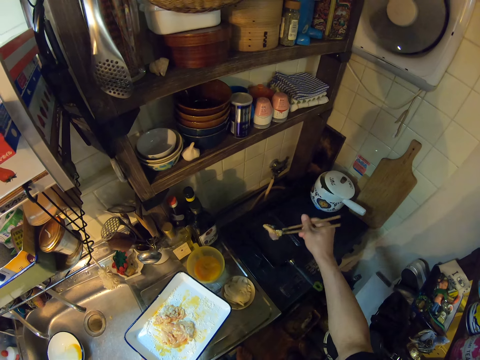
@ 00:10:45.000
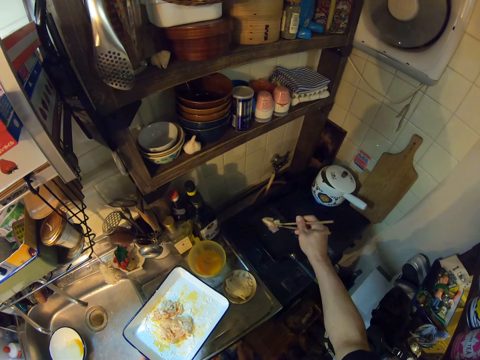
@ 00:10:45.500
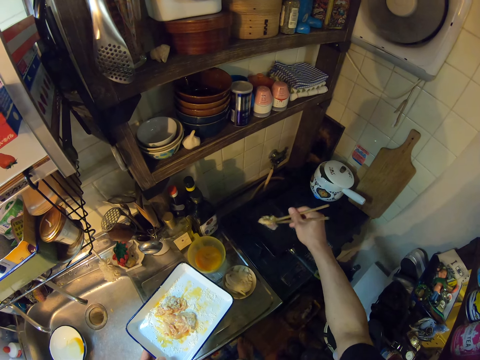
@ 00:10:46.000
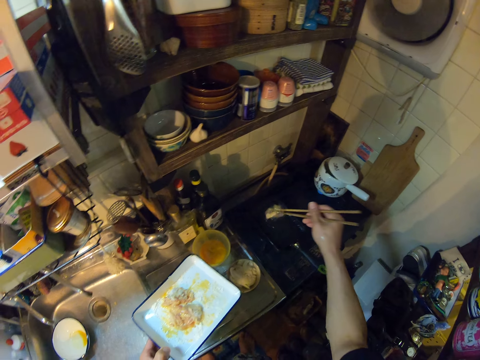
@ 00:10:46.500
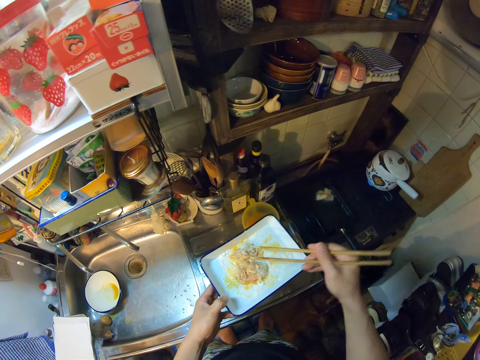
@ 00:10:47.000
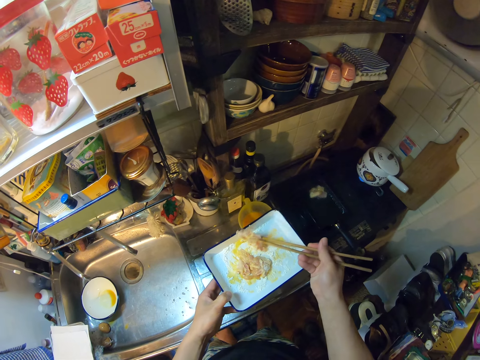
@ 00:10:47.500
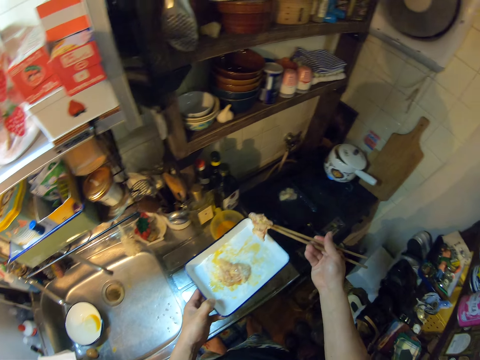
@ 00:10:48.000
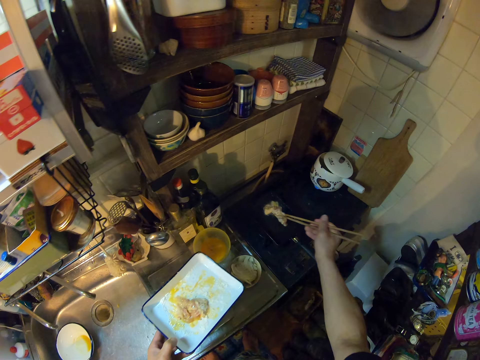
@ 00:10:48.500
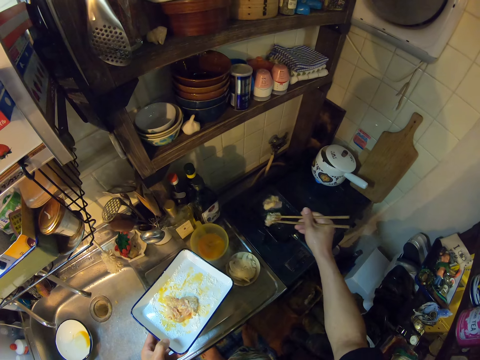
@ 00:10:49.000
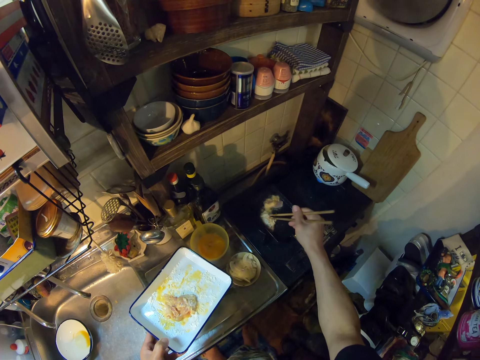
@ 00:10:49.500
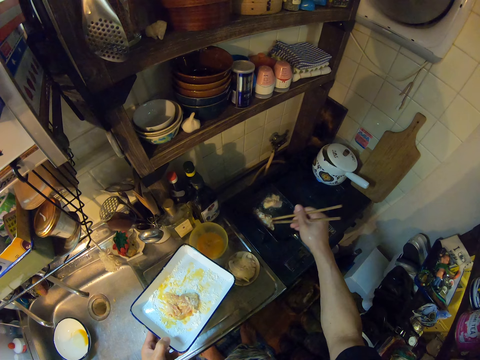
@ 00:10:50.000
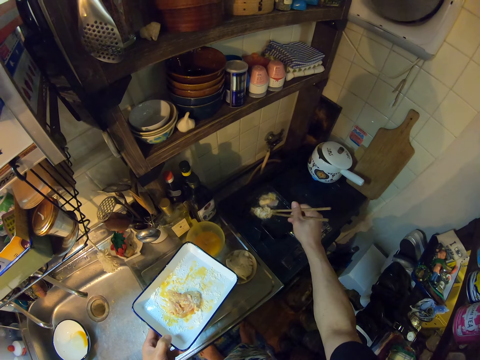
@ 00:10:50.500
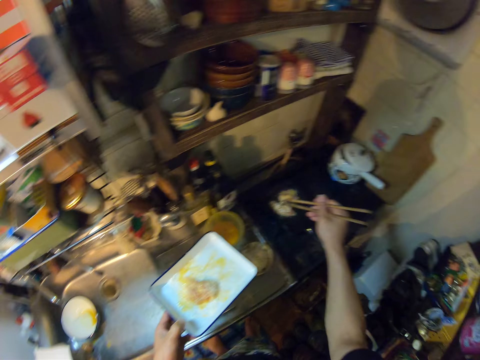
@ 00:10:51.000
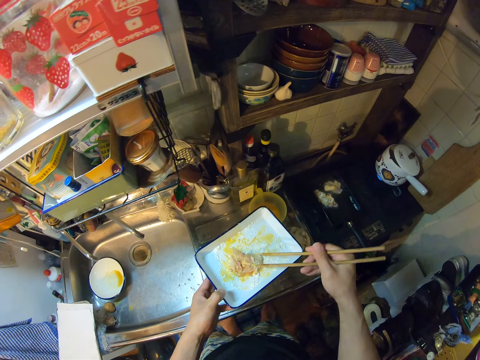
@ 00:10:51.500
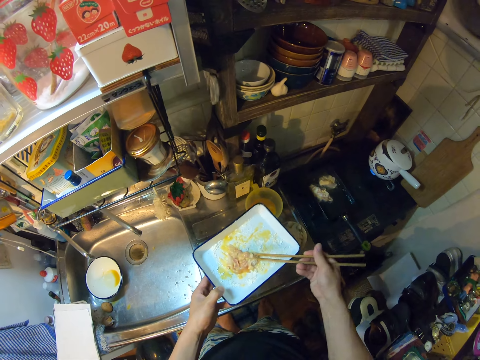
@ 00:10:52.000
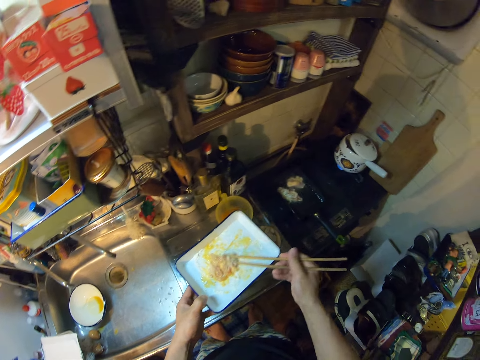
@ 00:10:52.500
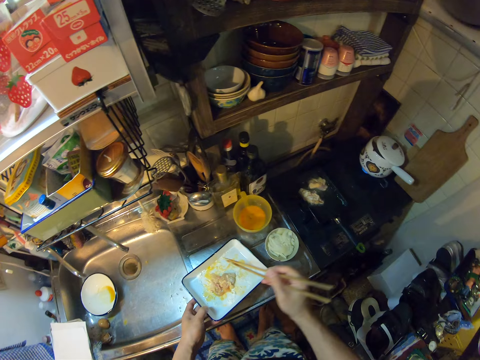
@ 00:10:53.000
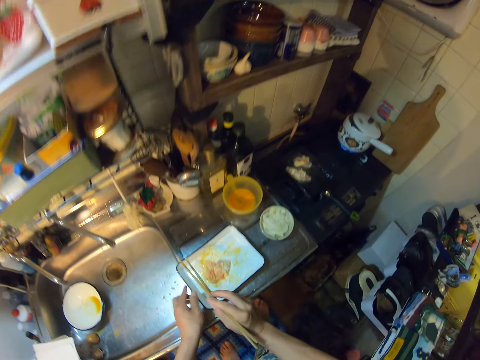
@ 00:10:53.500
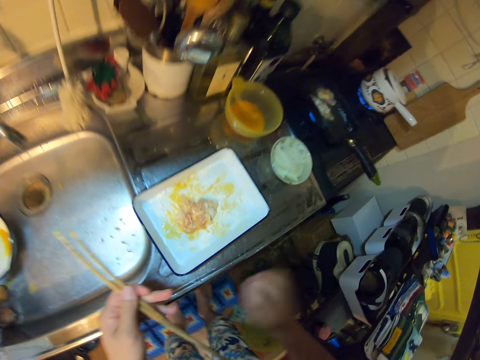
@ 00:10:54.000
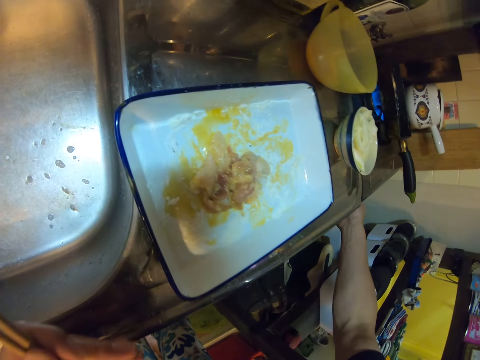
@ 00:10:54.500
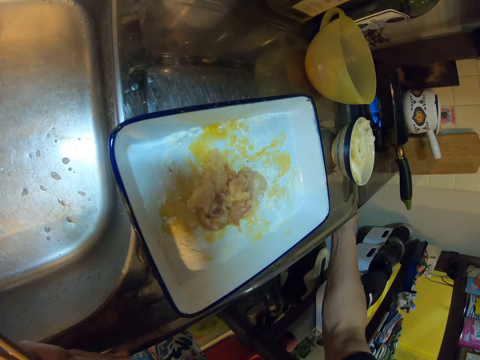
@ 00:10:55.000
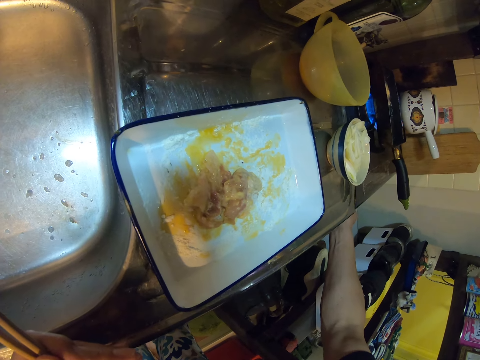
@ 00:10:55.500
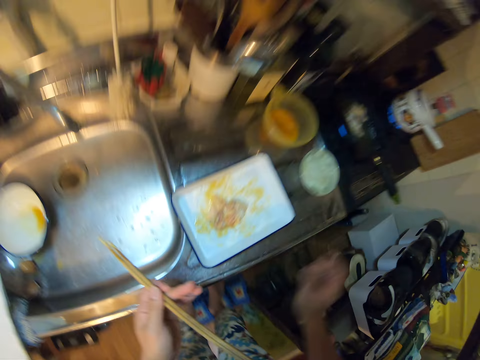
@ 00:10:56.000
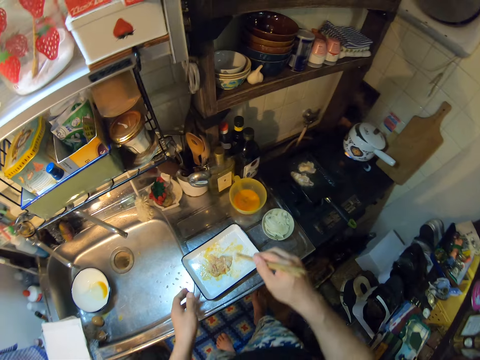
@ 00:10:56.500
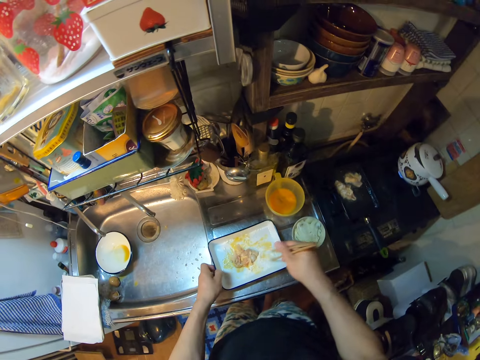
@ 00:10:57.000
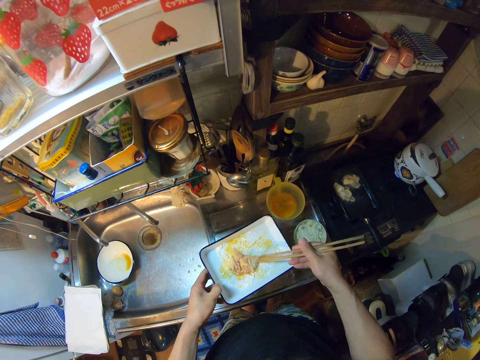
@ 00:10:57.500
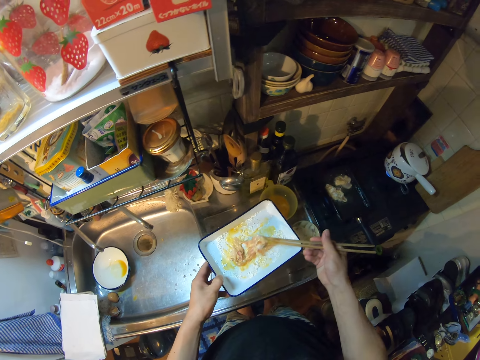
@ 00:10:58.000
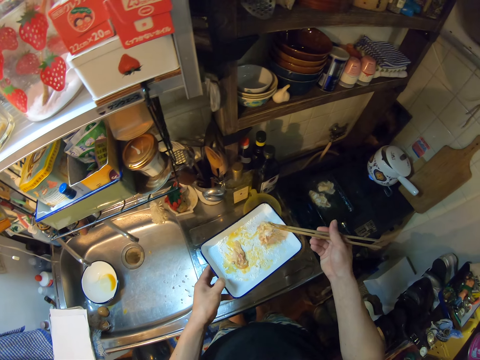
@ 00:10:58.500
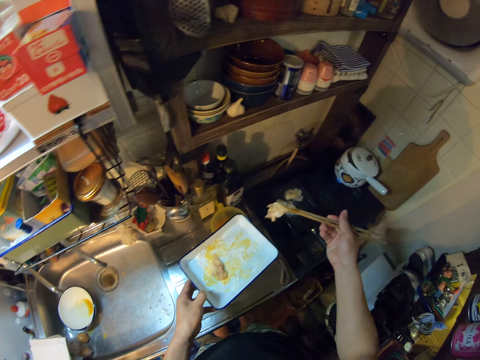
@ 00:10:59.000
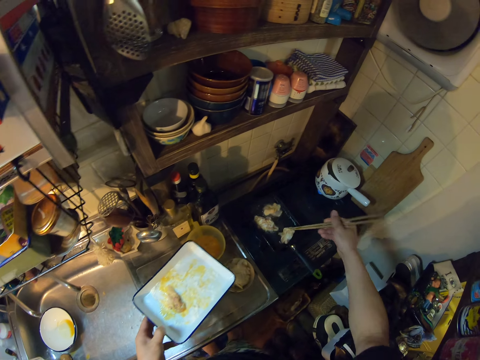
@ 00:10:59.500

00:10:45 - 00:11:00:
The camera wearer drops the meat in the frypan or frying pan on the gas cooker. She stirs the meat using the chopsticks. She picks up another meat in the plate with the chopsticks. She drops the meat in the frypan on the gas cooker. She stirs the meat using the chopsticks. She holds the meat from the plate using the chopsticks. She removes the chopsticks from the meat. She puts the plate on the sink. She holds the chopsticks. She turns a knob of the gas cooker with her right hand. She holds the chopsticks. She lifts the plate on the sink with her left hand. She picks up a meat in the plate with the chopsticks. She puts the meat in the frying pan.

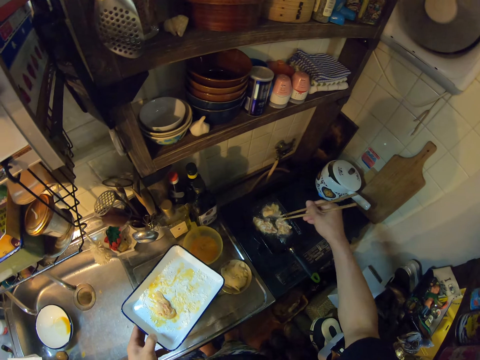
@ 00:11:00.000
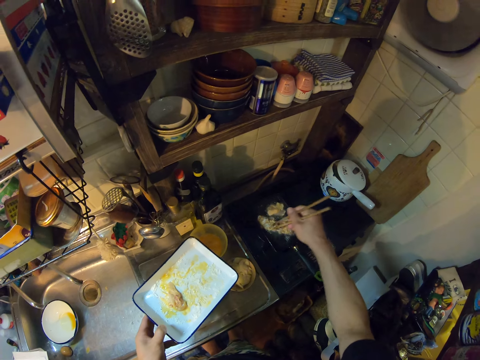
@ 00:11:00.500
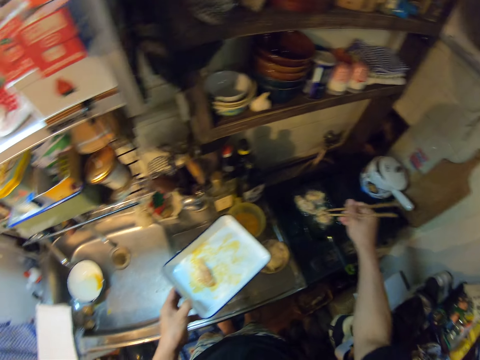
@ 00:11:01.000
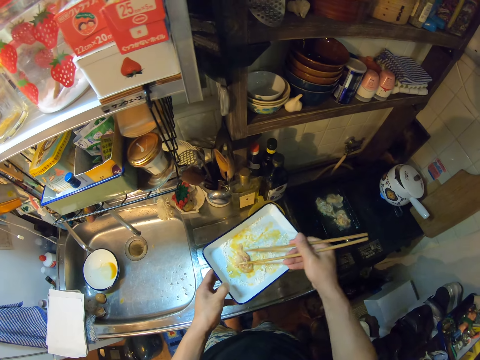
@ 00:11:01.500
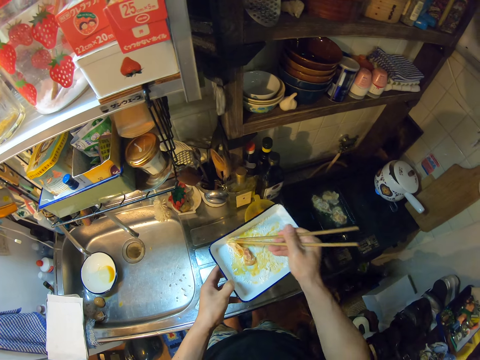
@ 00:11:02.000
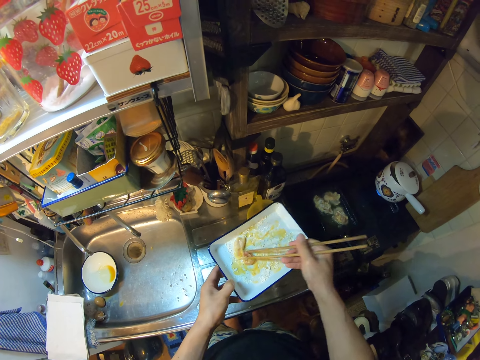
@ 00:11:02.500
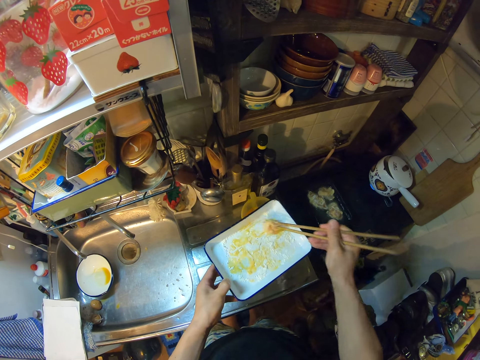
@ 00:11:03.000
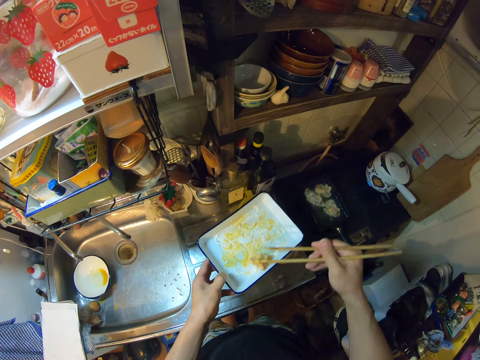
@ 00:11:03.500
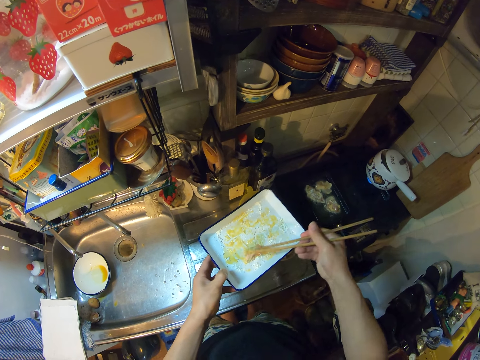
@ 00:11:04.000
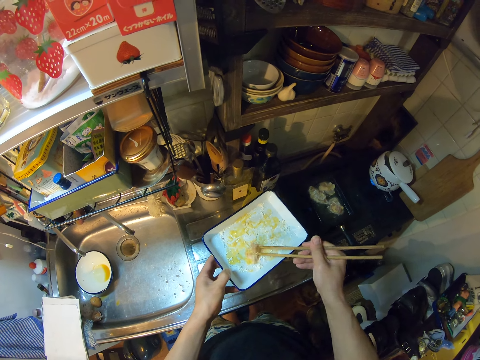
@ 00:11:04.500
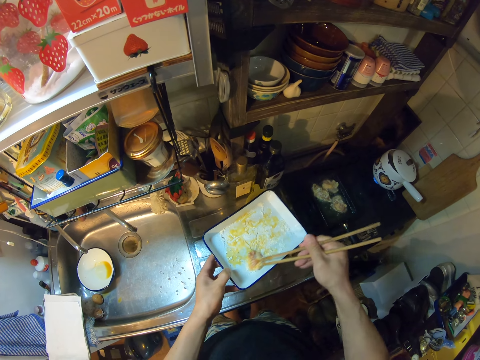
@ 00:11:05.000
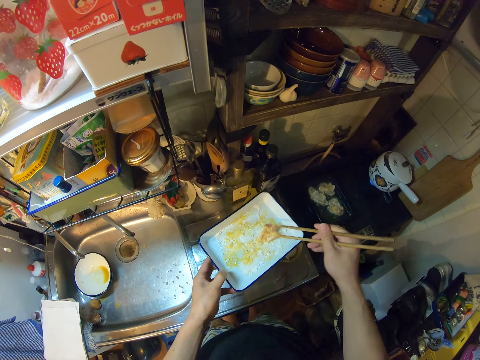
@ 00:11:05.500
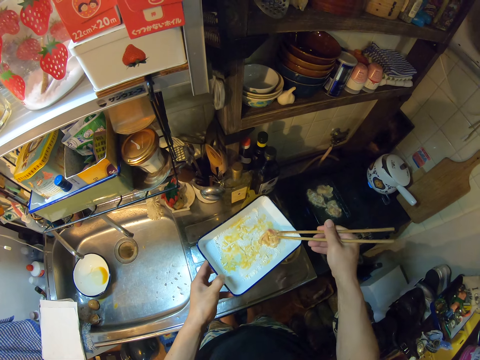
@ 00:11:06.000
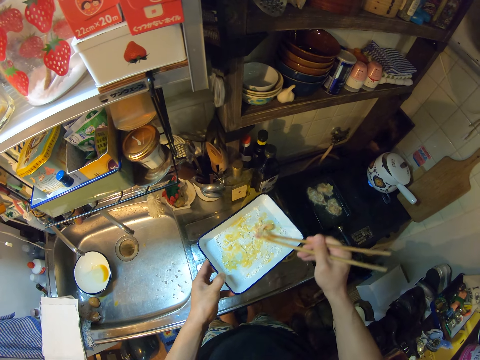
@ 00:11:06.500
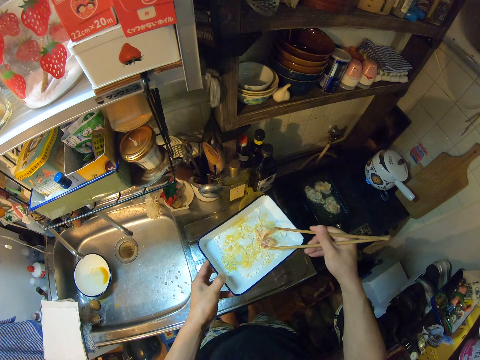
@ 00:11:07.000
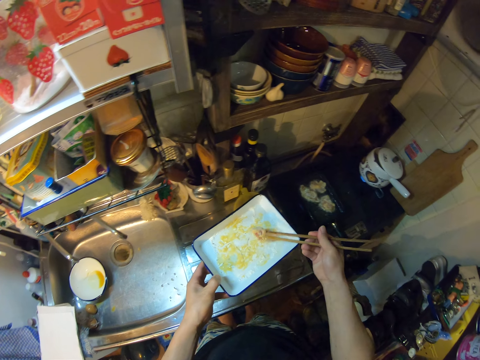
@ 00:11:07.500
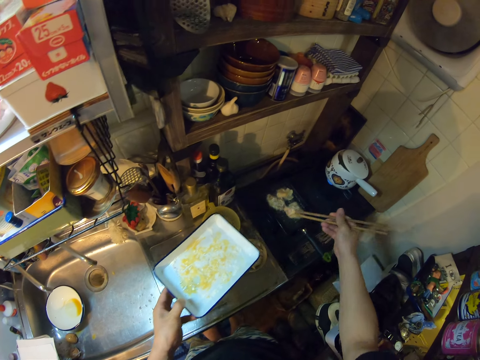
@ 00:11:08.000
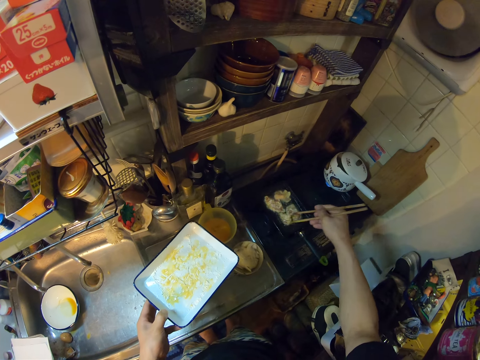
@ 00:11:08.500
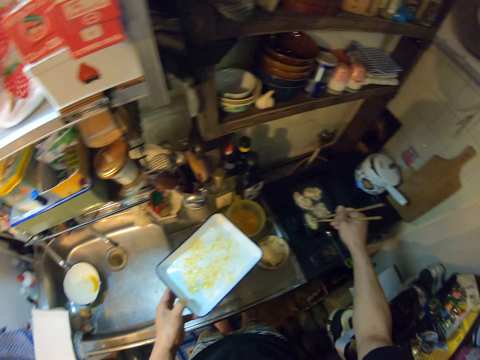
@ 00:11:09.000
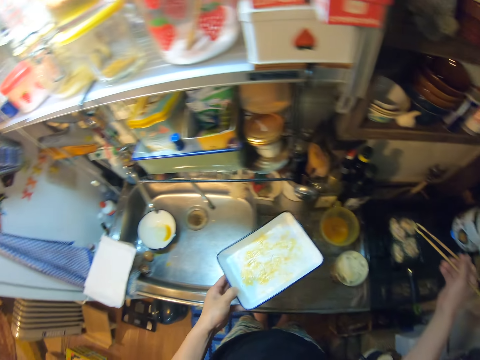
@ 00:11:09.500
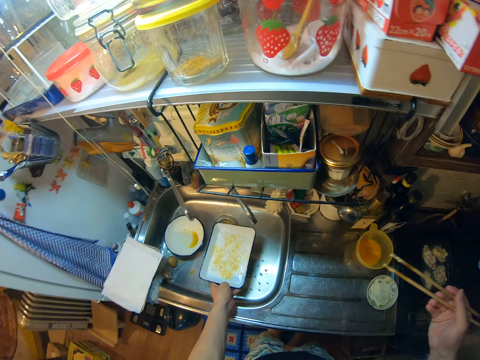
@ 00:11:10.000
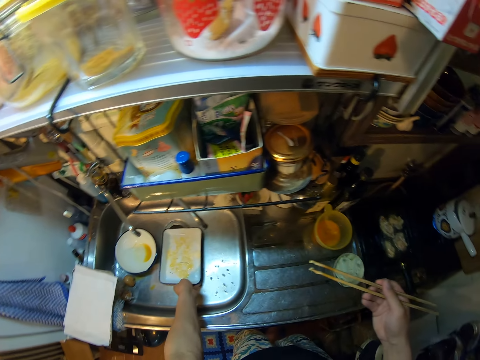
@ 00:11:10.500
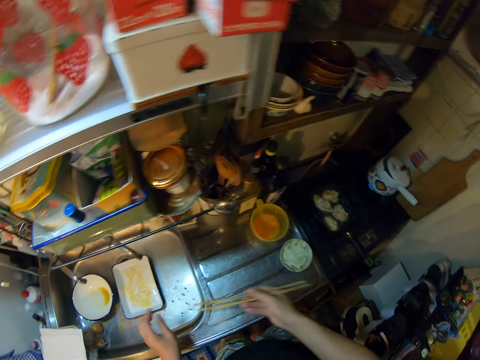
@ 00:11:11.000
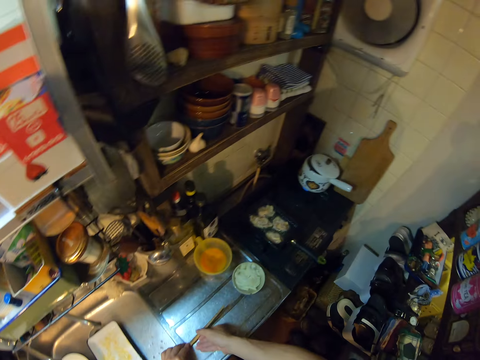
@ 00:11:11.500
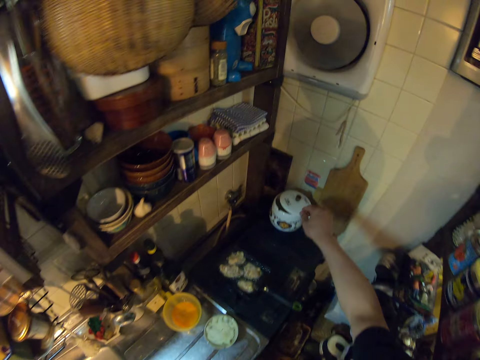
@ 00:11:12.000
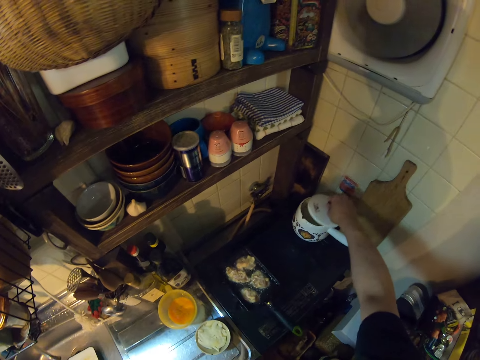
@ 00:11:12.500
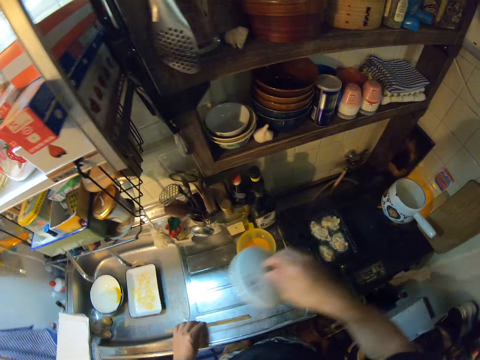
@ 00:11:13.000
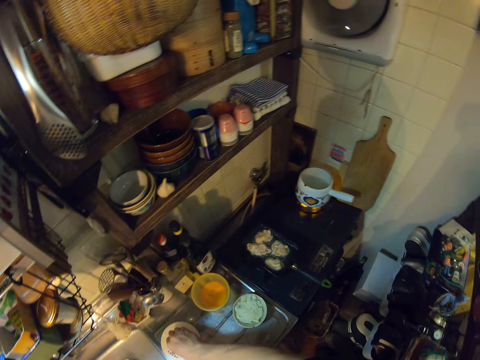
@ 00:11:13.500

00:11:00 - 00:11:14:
The camera wearer drops the meat in the frypan on the gas cooker. She moves the meat in a plate with flour using the chopsticks. She stirs the meat in the plate with the chopsticks. She holds the meat using the chopsticks. She moves the meat in the plate with flour using the chopsticks. She turns the meat using the chopsticks. She picks up the meat in the plate with the chopsticks and carries the meat from the plate using the chopsticks. She drops the meat in the frypan on the gas cooker. She puts the plate in the sink. She holds the chopsticks. She drops the chopsticks on the sink. She picks up the lid of the pot on the gas cooker with her right hand and puts the lid on the sink.
